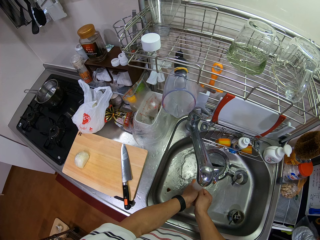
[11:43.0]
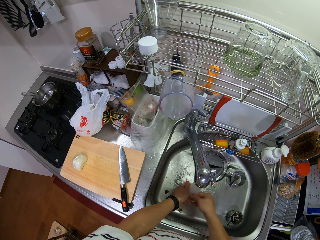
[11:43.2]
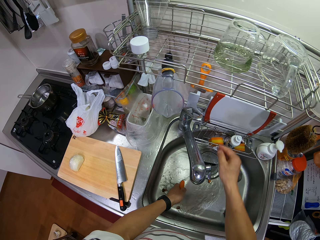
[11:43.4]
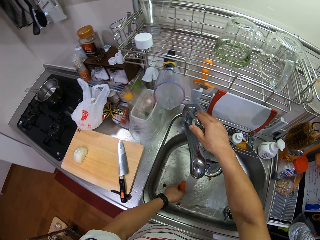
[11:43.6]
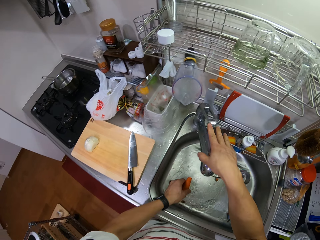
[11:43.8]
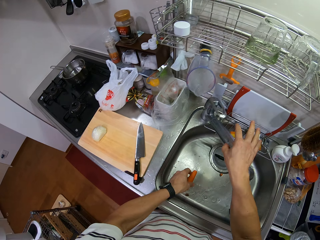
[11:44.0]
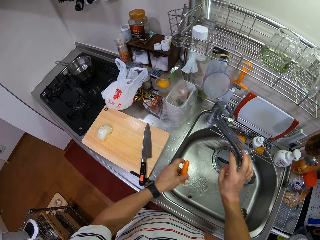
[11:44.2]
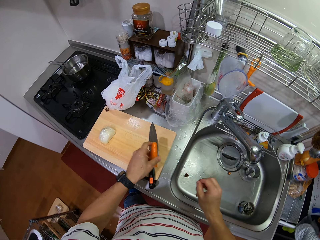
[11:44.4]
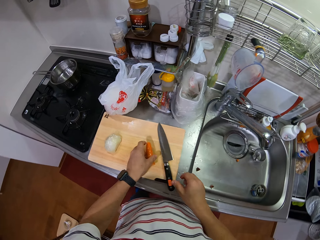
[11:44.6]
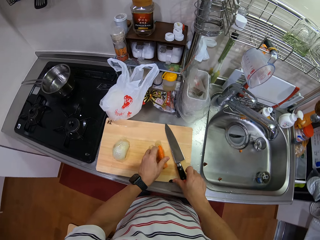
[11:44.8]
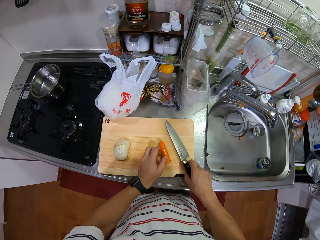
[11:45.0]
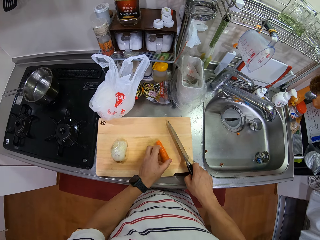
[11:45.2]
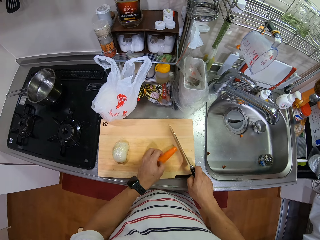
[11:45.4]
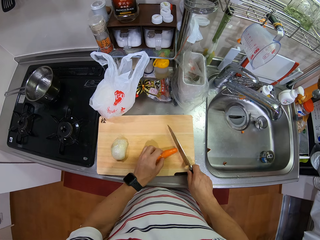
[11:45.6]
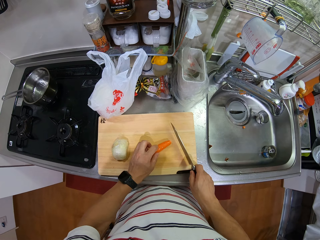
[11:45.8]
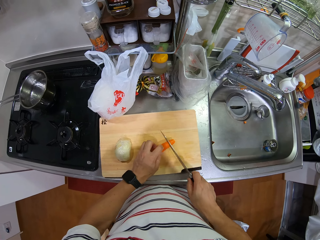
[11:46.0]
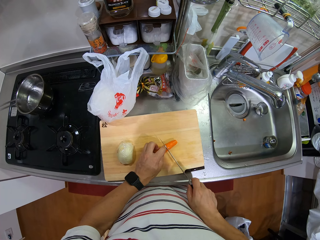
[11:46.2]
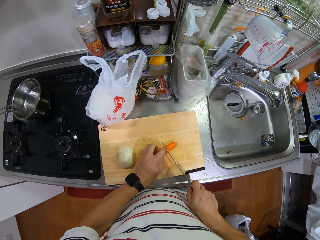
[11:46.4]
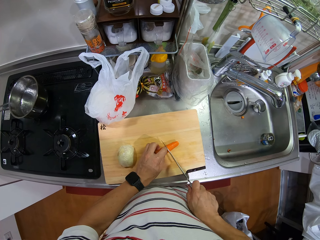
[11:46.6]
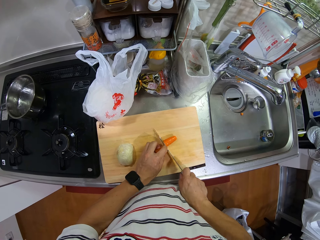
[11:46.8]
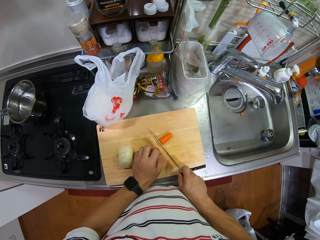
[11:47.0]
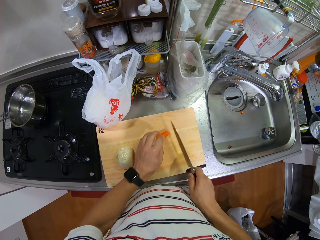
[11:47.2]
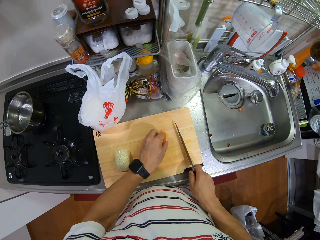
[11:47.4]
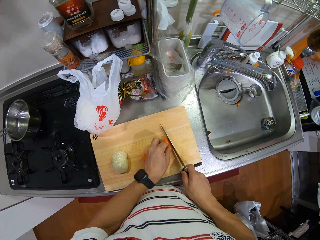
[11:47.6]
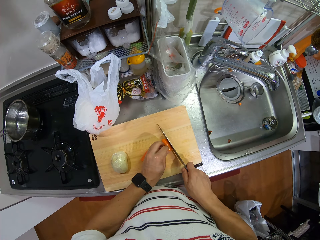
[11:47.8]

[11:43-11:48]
The camera wearer closes the tap. They close the fridge. They touch the tap. They tilt the tap. They put the carrot on the chopping board. They pick up the knife on the chopping board. They turn the carrot. They cut the carrot.
